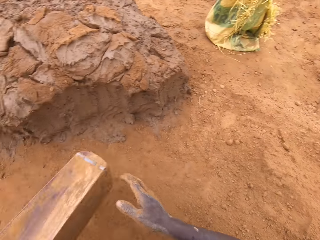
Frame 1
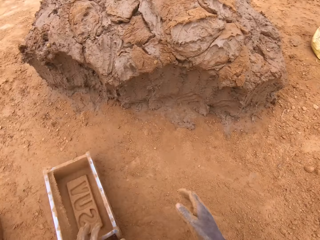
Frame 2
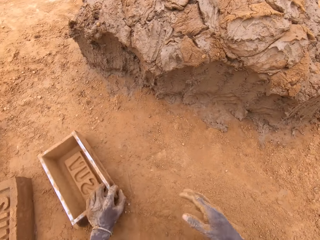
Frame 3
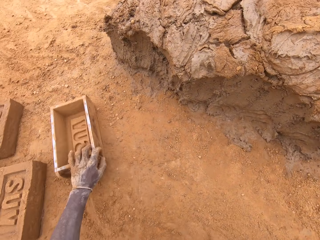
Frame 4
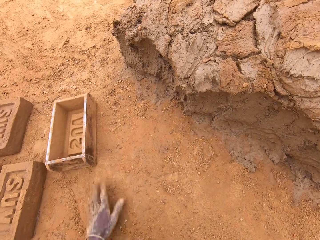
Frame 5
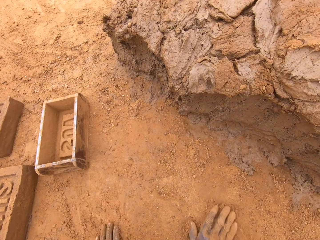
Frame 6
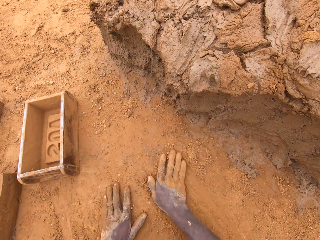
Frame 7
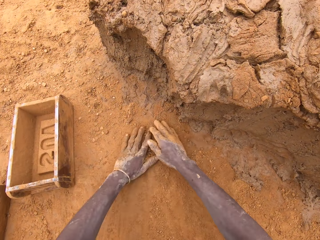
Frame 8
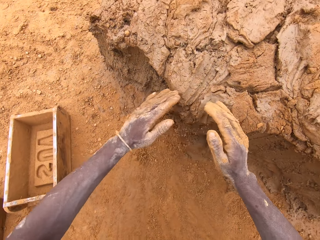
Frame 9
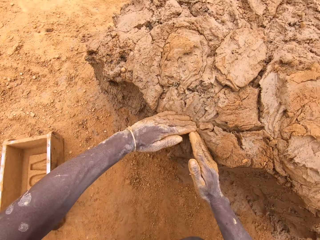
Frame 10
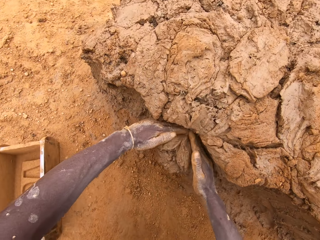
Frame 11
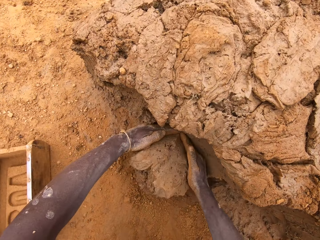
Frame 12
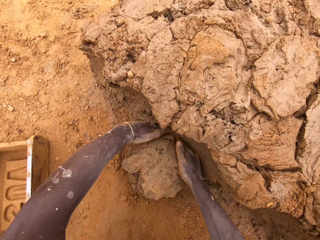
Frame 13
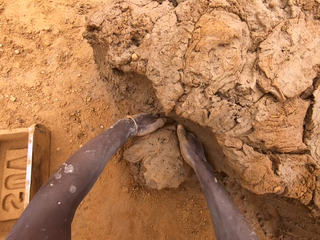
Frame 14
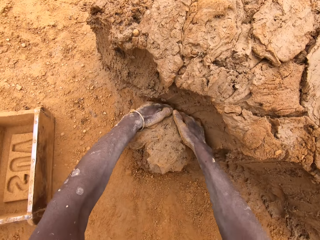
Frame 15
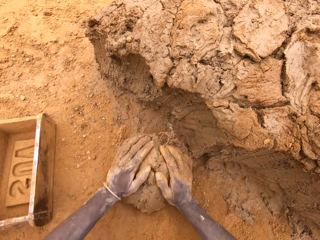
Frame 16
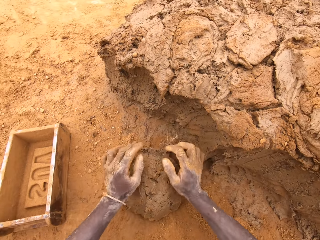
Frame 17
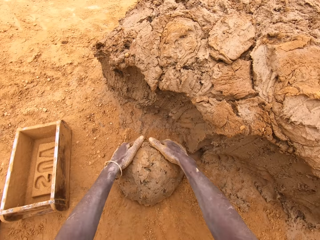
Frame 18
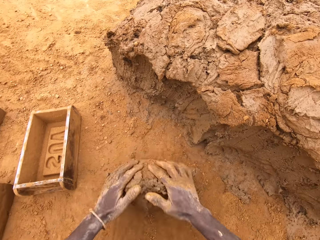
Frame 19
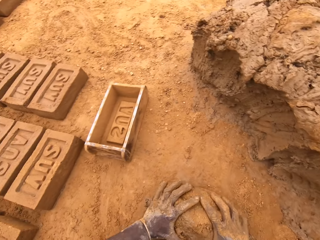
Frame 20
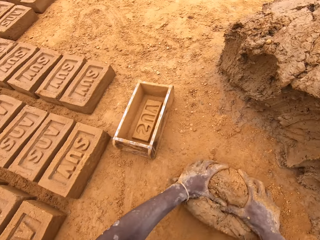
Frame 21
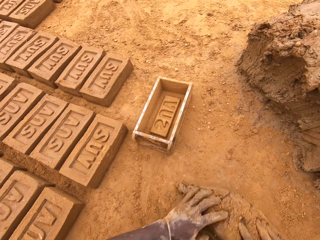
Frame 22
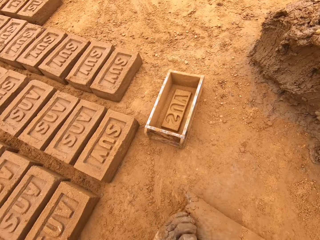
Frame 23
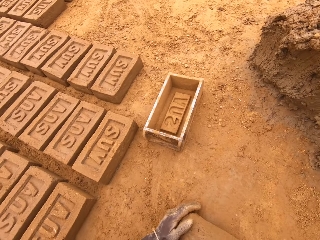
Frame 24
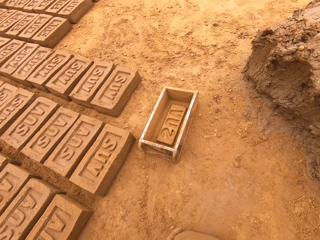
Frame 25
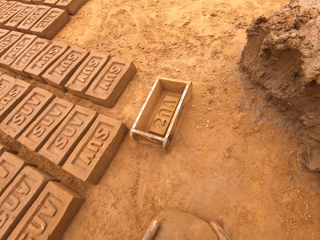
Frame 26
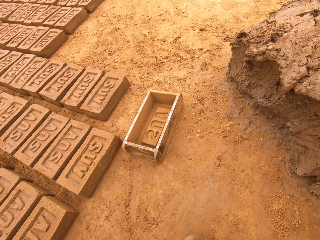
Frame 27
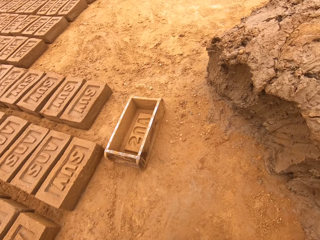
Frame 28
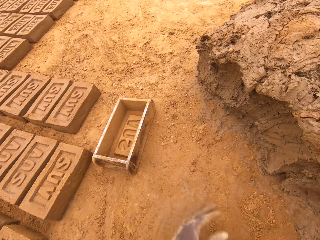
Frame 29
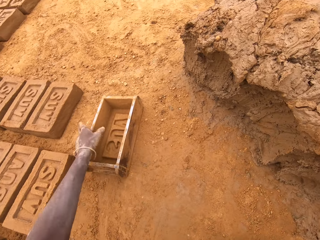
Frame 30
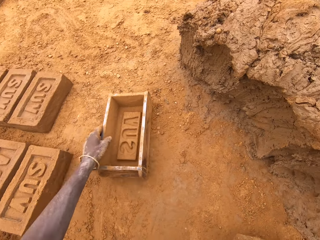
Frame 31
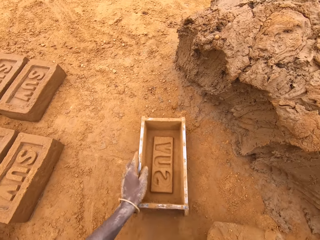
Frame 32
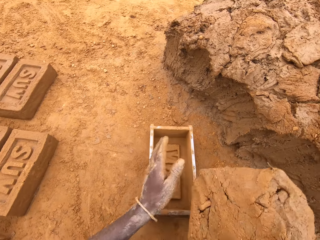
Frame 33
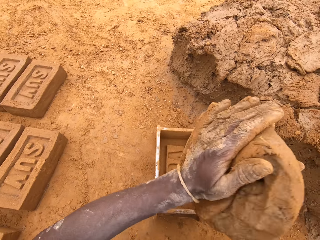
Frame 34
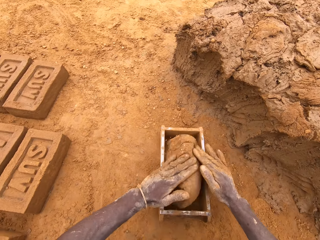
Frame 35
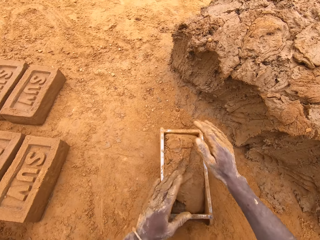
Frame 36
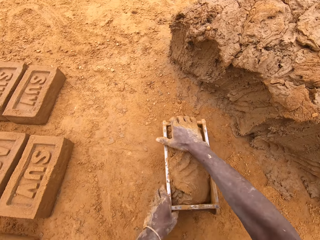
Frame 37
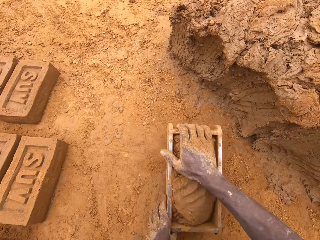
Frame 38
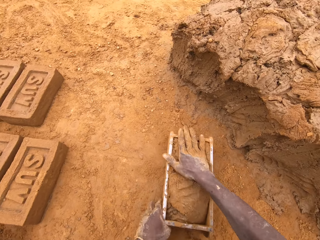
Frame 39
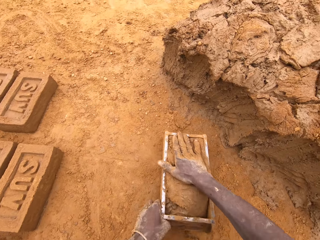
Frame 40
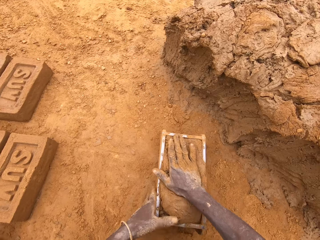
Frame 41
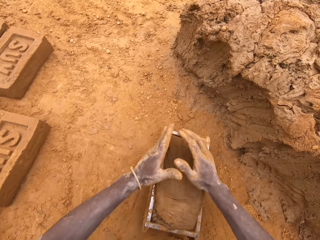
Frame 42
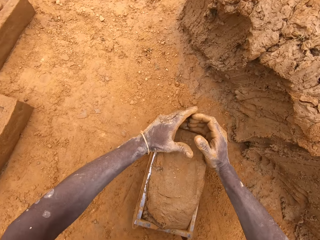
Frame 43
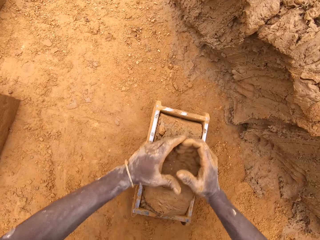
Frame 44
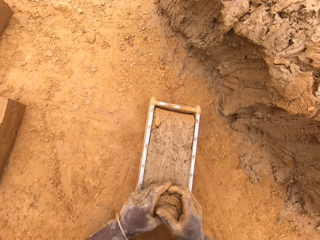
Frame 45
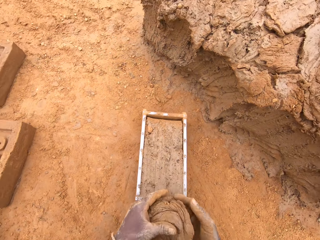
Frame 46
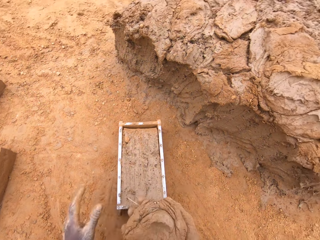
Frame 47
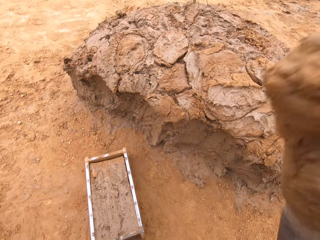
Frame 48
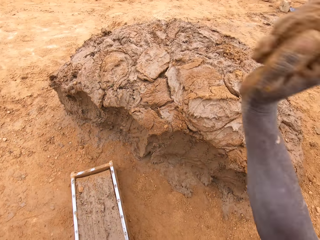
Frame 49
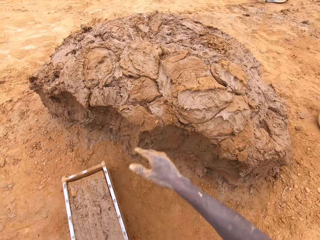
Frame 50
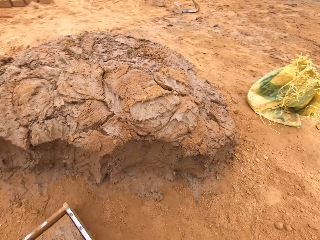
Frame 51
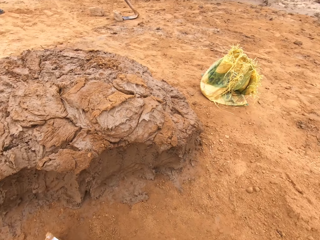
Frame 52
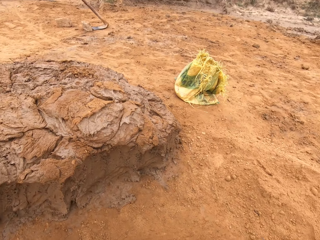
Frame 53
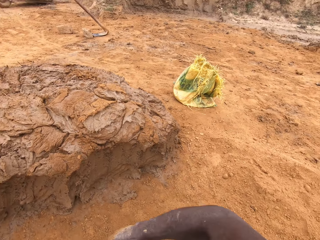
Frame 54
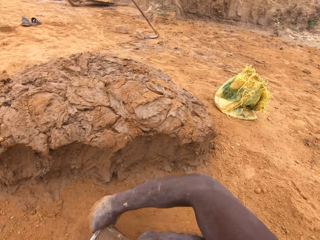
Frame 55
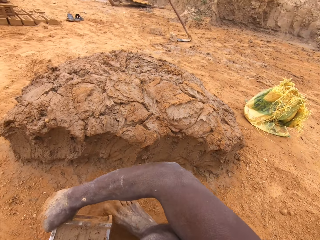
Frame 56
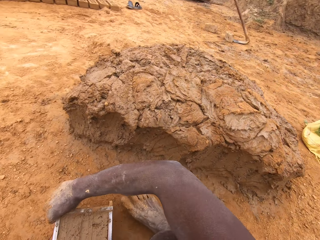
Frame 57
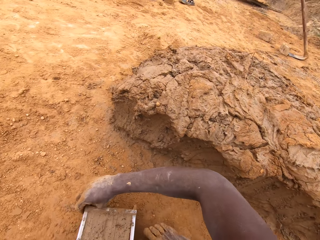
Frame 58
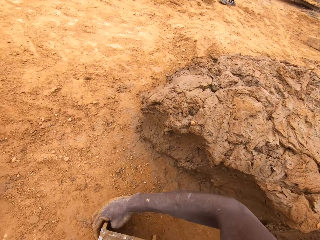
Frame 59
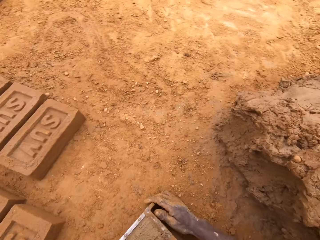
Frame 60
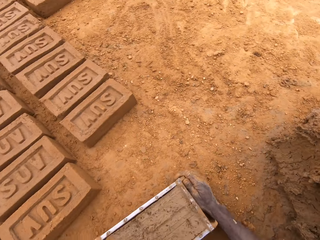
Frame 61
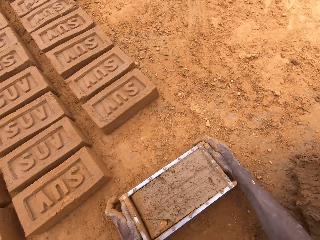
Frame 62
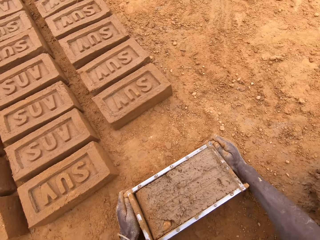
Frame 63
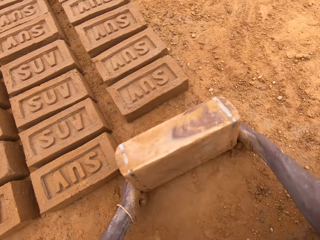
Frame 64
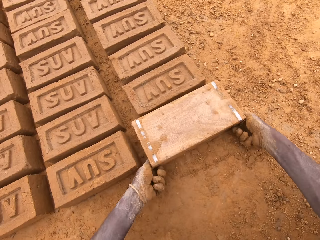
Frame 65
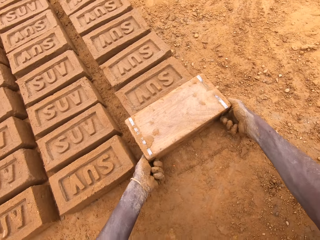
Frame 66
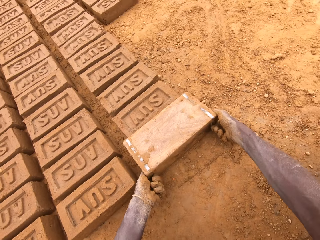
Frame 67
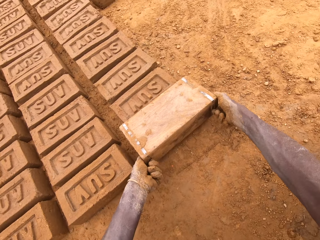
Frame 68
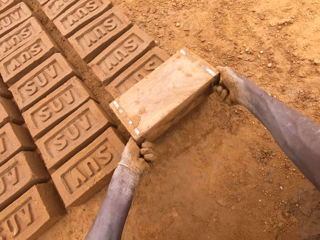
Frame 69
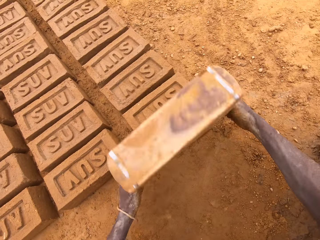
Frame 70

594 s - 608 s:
The camera wearer moves the box. He rubs his hands on the soil. He scoops clay or mud with his hands. He rolls the mud on the soil and moulds the clay. He picks up the brick mould and moves the box. He throws the mud in the brick mould. He presses the clay. He scoops the excess mud. He levels the clay in the box. He throws the mud on the other mud. He heaps the clay. He picks up the brick mould. He turns around. He pours the mud on the ground. He moves the box.

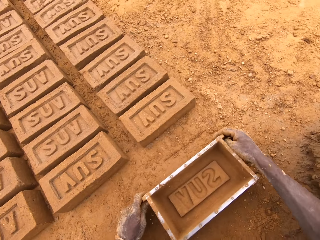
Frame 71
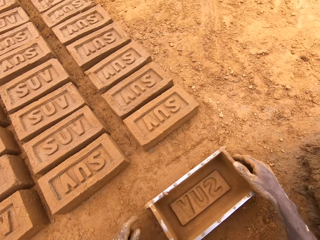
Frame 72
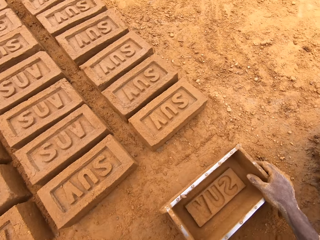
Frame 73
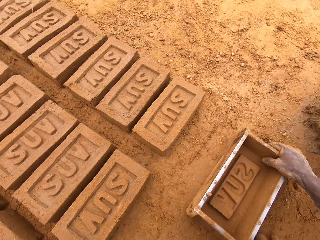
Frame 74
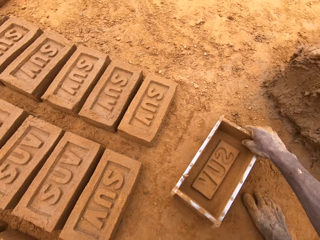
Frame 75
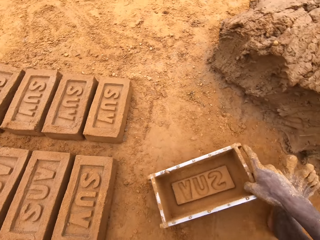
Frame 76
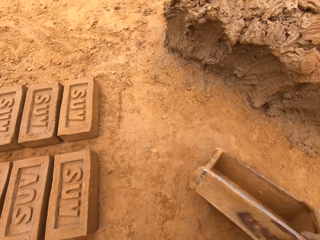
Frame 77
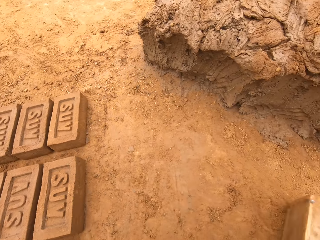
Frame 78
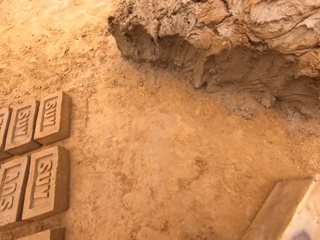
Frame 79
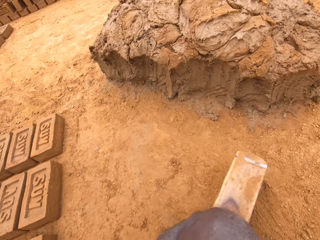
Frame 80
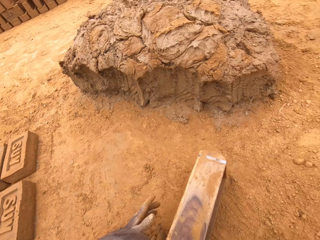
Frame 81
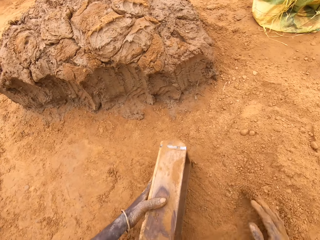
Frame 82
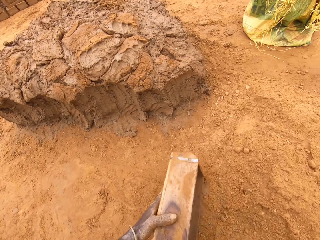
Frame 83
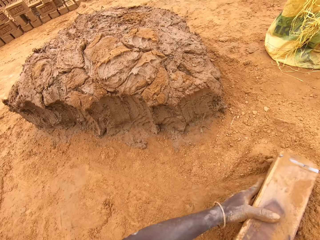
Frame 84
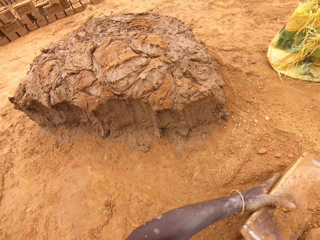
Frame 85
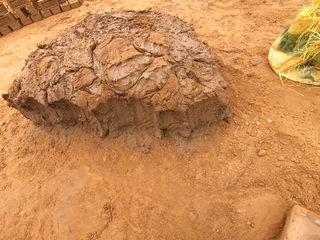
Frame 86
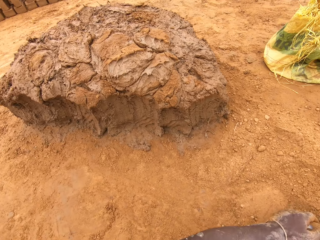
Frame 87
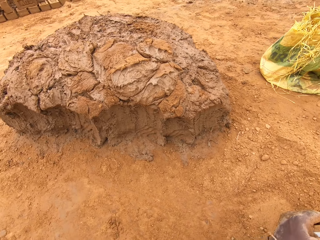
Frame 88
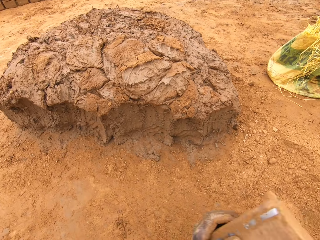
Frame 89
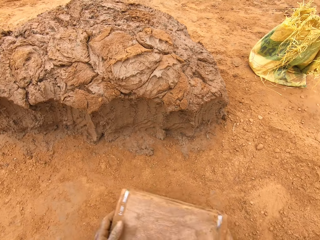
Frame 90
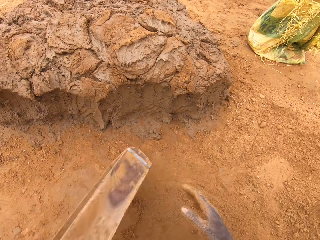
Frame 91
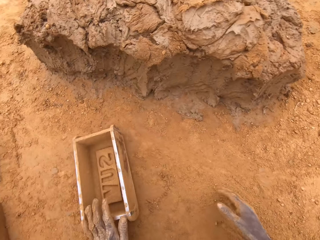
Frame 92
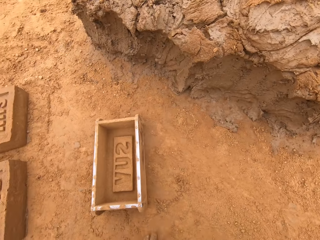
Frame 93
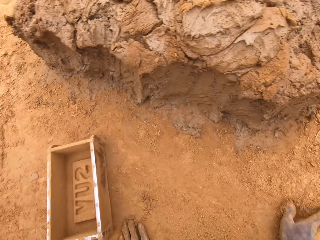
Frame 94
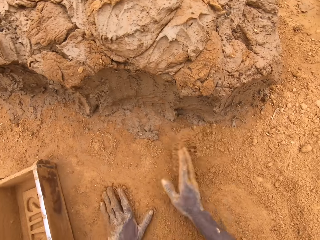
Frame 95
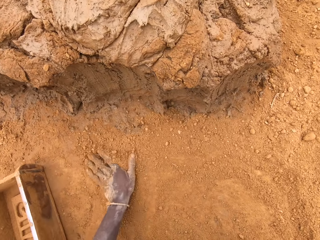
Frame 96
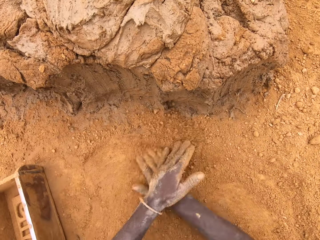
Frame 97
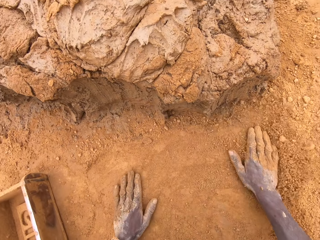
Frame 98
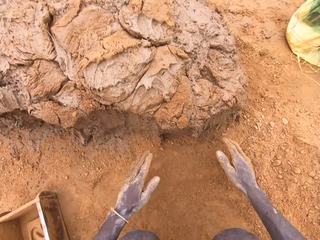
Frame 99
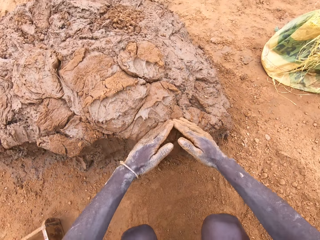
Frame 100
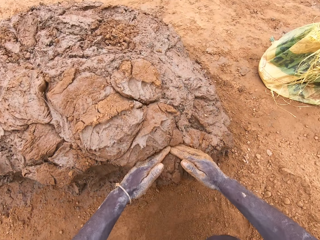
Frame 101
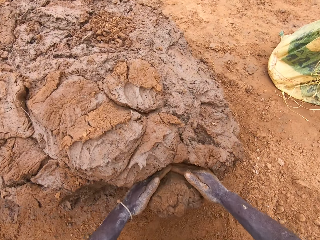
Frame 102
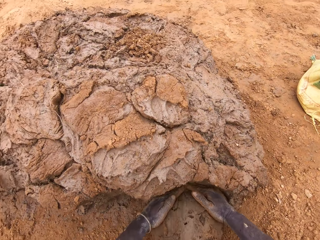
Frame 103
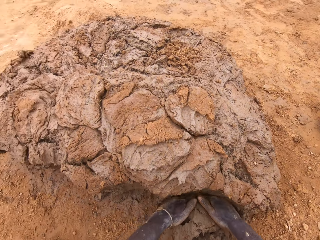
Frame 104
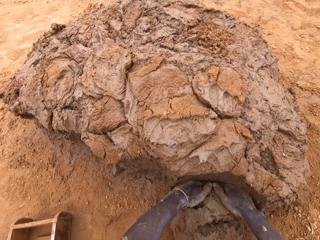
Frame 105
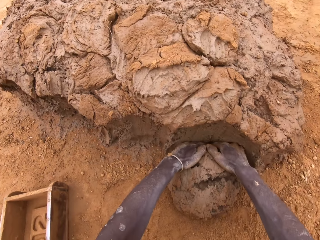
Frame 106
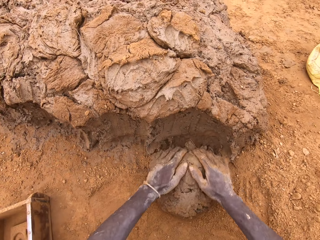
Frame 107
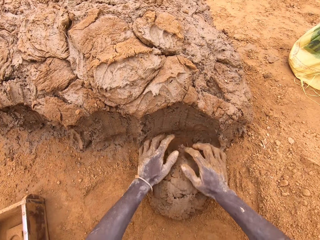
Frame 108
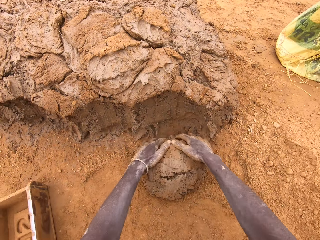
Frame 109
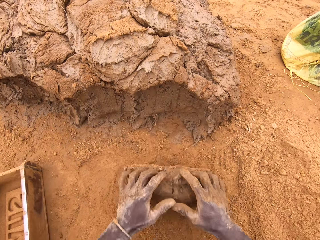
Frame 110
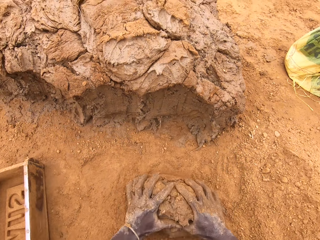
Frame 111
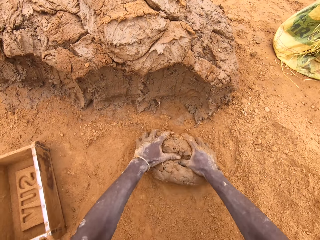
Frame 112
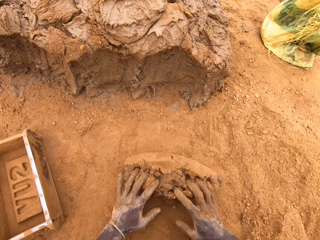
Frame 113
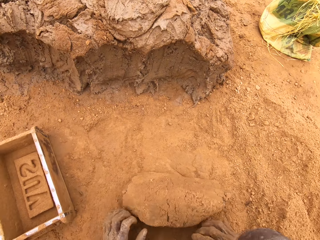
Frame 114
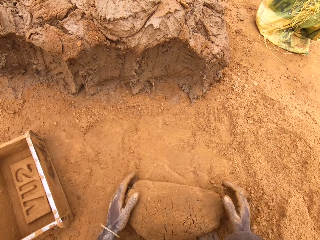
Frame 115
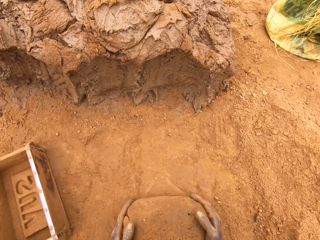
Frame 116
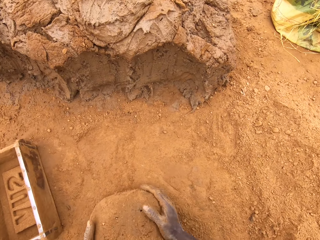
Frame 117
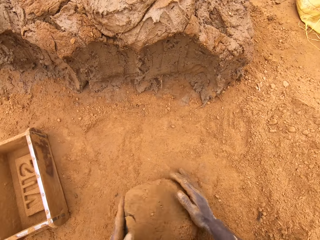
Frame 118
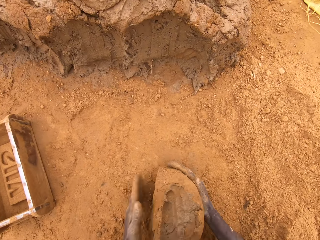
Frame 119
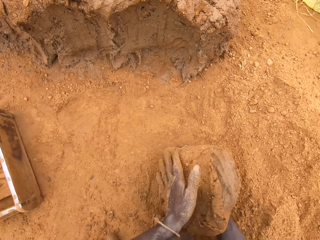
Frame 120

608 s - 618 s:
The camera wearer places the brick mould on the ground. He puts soil in the brick mould. He pours soil from the brick mould. He rubs his hands on the soil. He scoops clay or mud with his hands. He rolls the mud on the soil. He moulds the clay.
